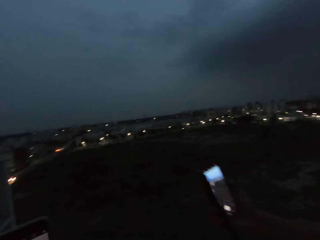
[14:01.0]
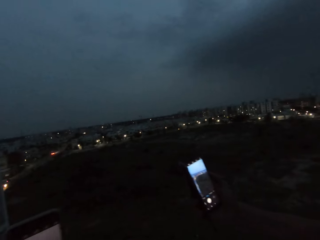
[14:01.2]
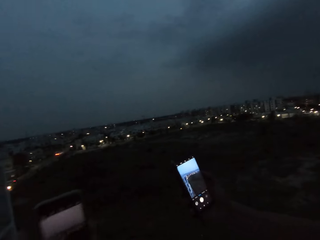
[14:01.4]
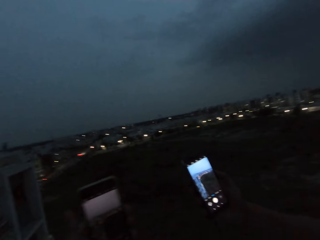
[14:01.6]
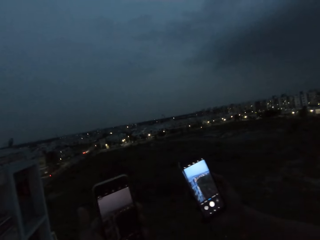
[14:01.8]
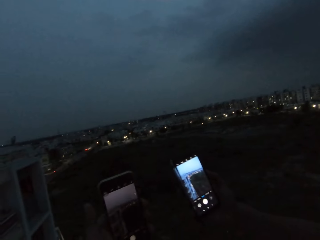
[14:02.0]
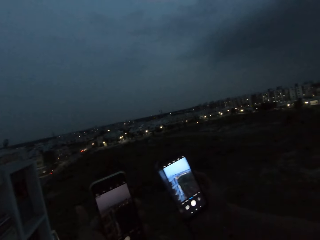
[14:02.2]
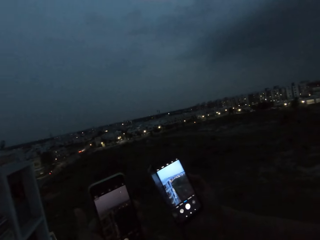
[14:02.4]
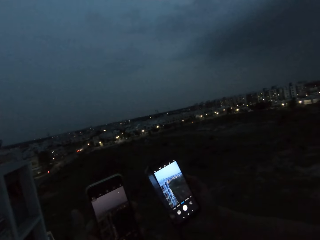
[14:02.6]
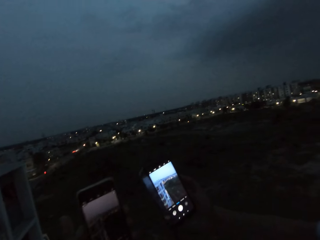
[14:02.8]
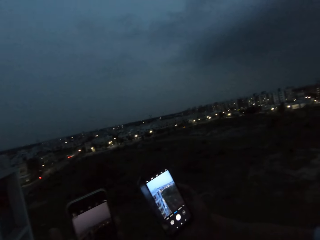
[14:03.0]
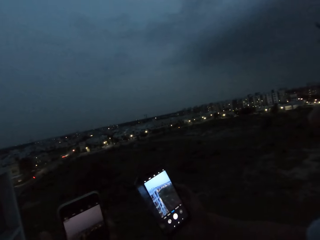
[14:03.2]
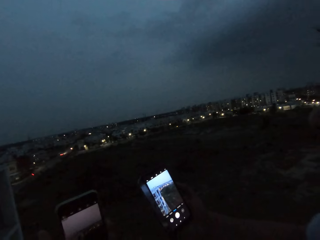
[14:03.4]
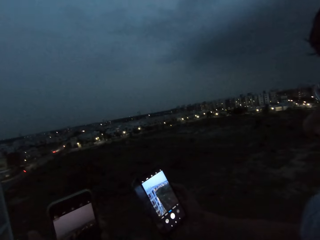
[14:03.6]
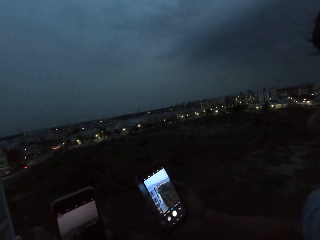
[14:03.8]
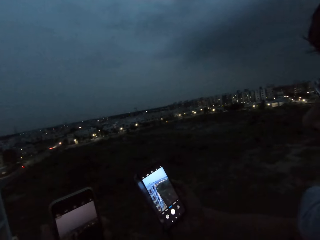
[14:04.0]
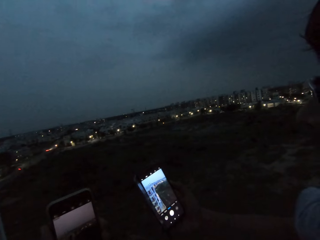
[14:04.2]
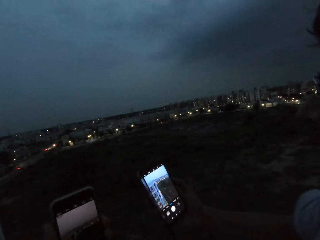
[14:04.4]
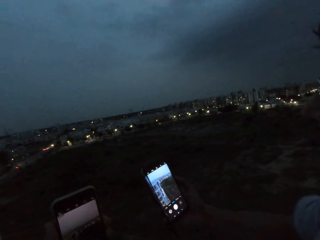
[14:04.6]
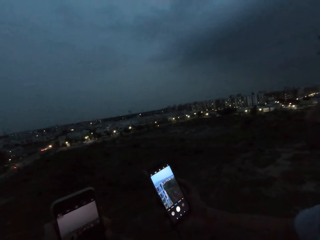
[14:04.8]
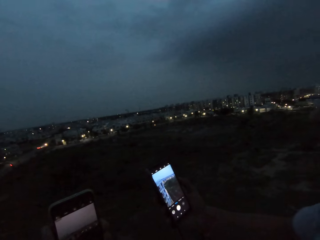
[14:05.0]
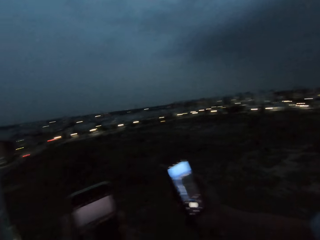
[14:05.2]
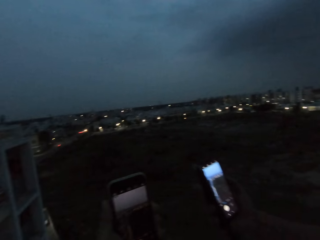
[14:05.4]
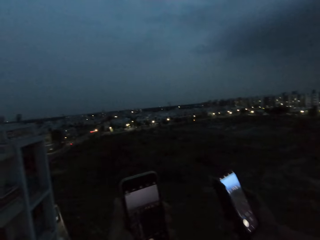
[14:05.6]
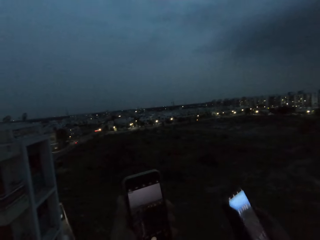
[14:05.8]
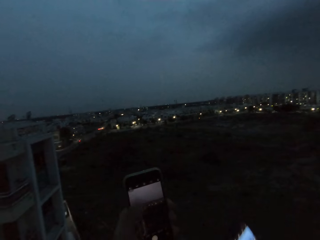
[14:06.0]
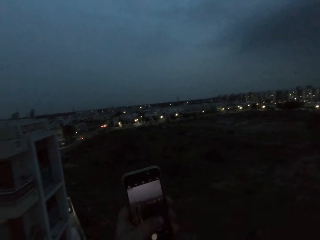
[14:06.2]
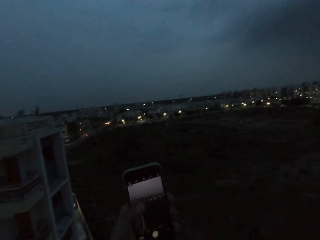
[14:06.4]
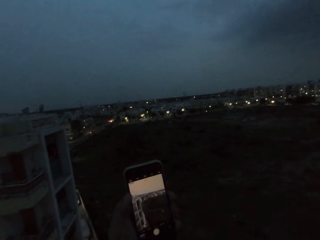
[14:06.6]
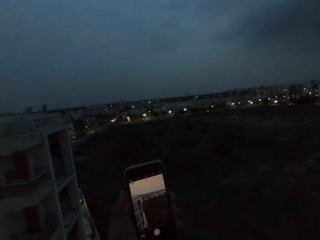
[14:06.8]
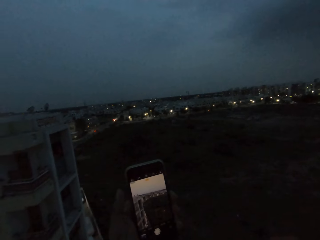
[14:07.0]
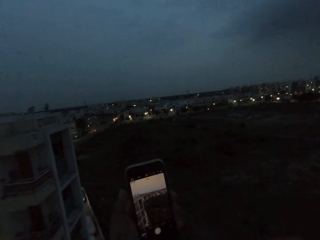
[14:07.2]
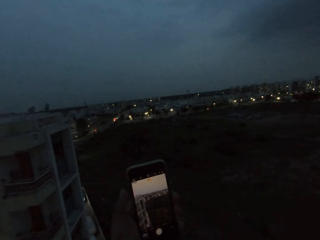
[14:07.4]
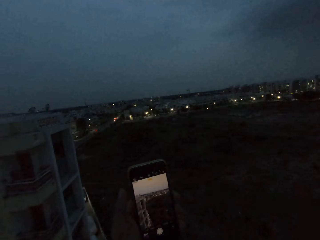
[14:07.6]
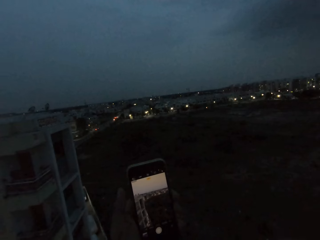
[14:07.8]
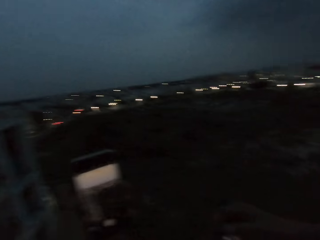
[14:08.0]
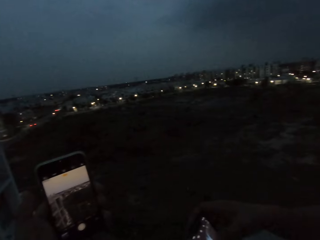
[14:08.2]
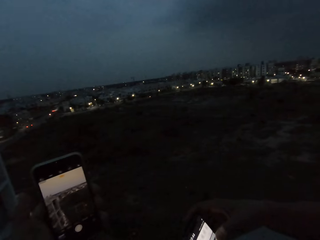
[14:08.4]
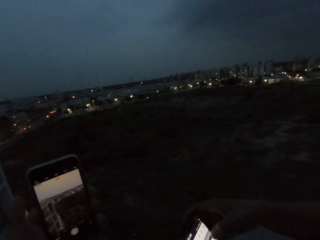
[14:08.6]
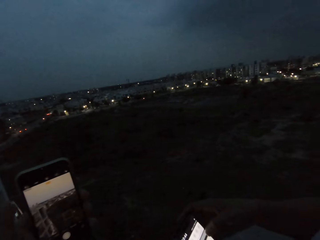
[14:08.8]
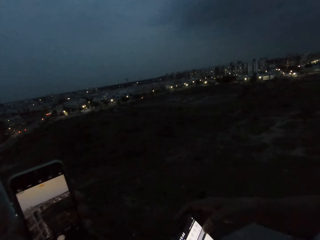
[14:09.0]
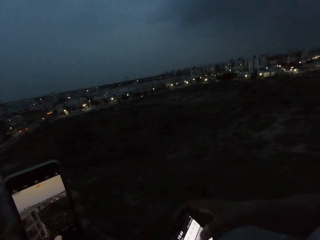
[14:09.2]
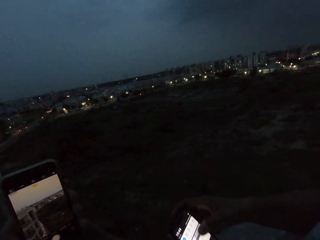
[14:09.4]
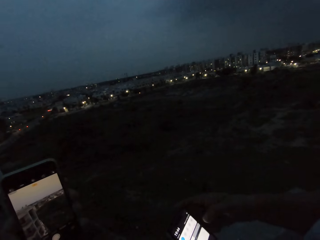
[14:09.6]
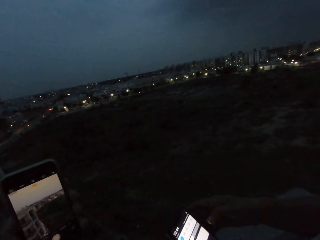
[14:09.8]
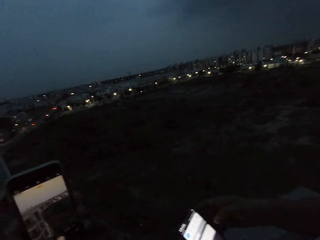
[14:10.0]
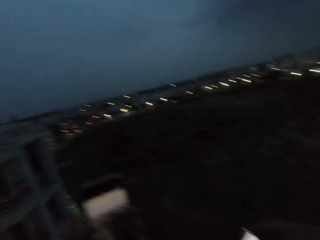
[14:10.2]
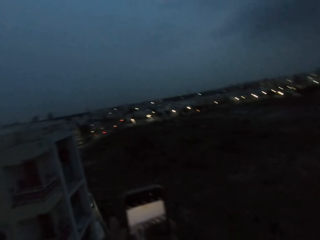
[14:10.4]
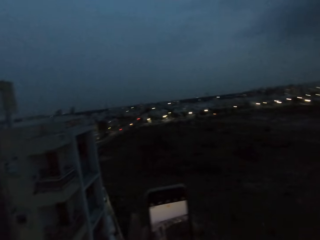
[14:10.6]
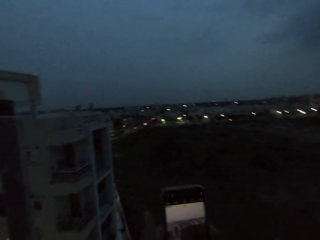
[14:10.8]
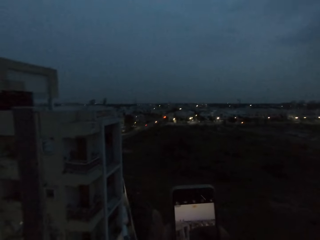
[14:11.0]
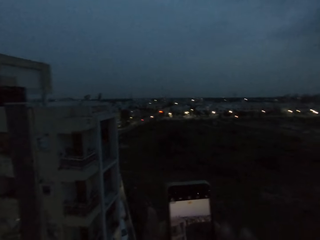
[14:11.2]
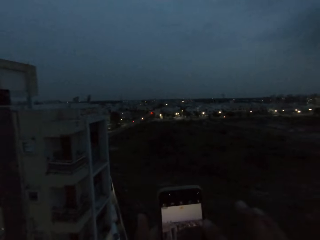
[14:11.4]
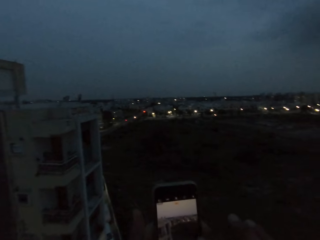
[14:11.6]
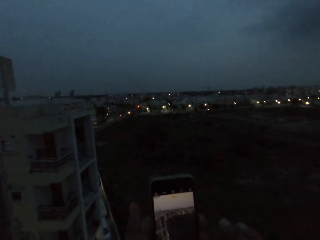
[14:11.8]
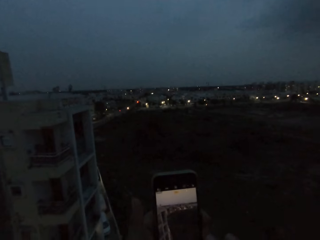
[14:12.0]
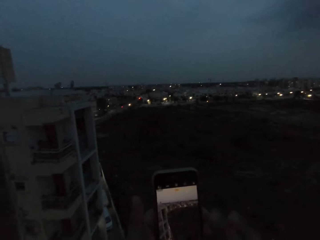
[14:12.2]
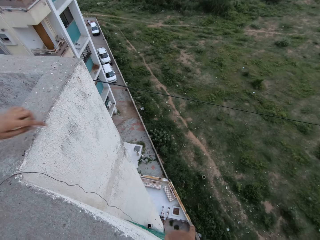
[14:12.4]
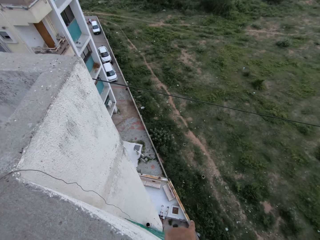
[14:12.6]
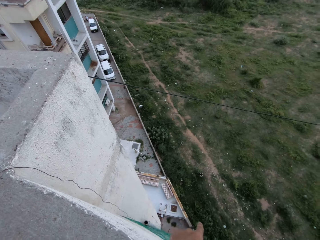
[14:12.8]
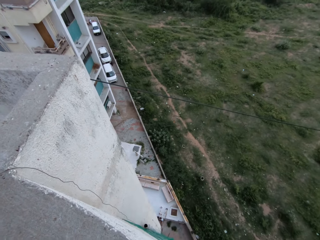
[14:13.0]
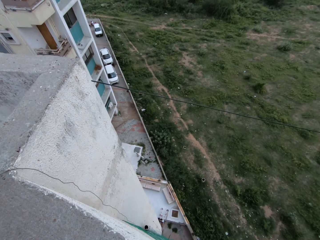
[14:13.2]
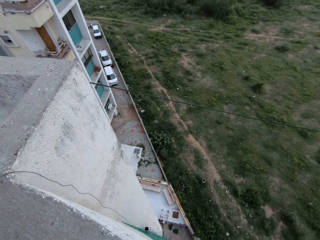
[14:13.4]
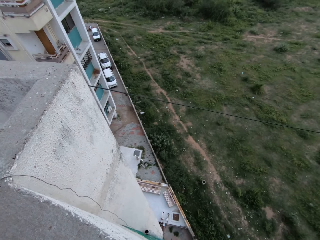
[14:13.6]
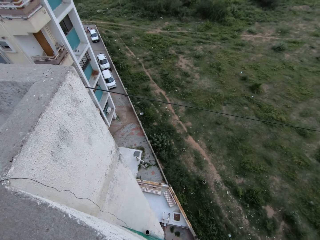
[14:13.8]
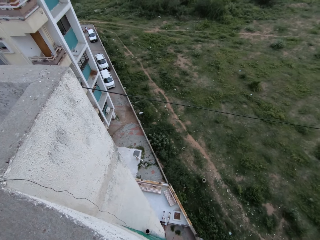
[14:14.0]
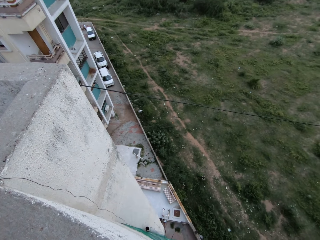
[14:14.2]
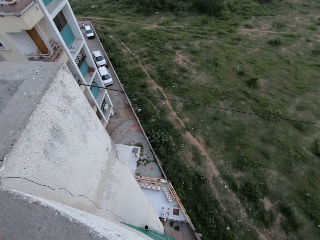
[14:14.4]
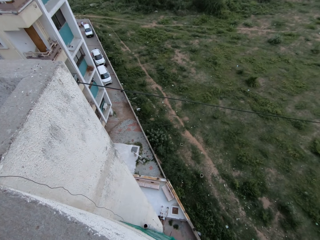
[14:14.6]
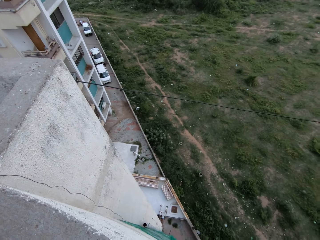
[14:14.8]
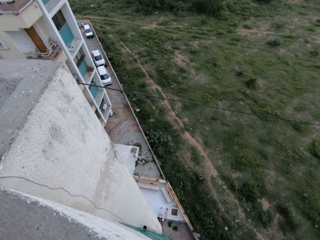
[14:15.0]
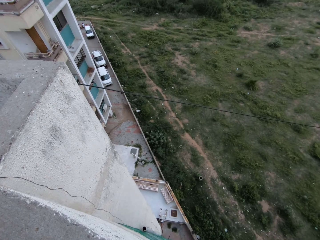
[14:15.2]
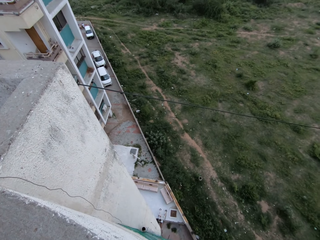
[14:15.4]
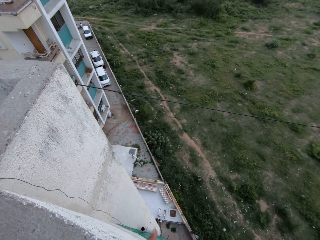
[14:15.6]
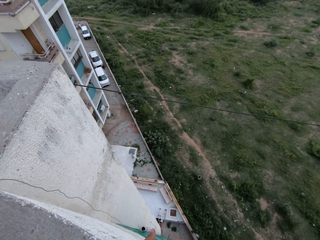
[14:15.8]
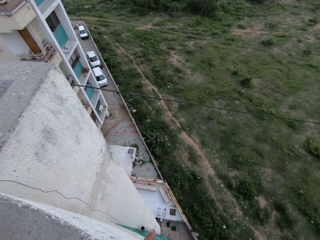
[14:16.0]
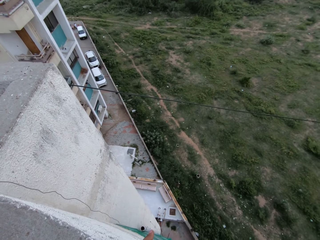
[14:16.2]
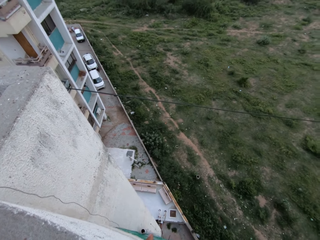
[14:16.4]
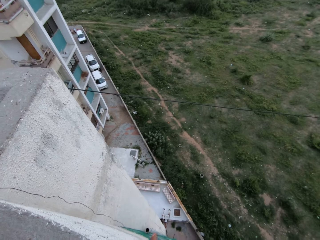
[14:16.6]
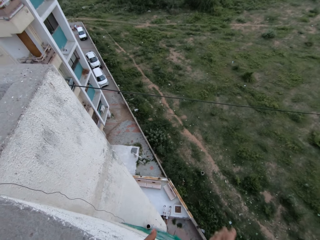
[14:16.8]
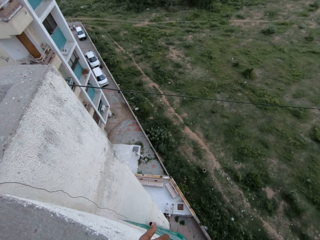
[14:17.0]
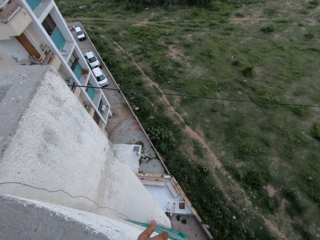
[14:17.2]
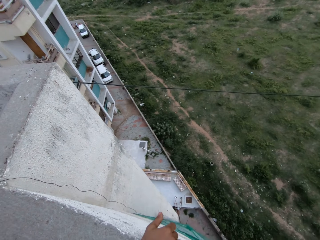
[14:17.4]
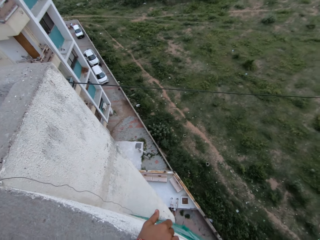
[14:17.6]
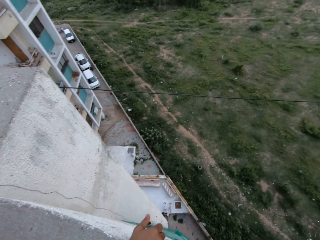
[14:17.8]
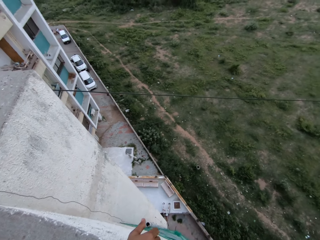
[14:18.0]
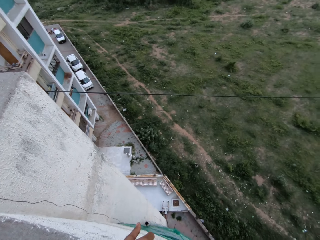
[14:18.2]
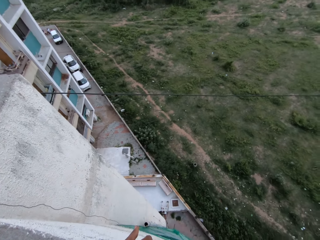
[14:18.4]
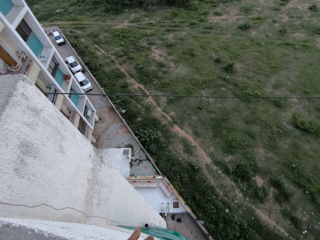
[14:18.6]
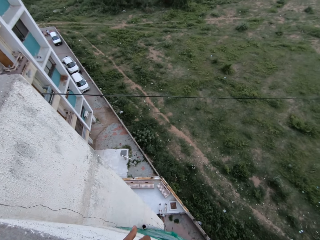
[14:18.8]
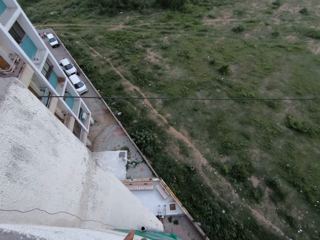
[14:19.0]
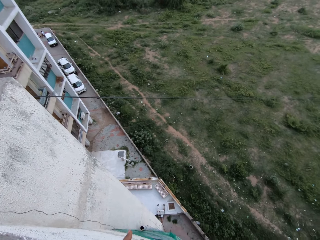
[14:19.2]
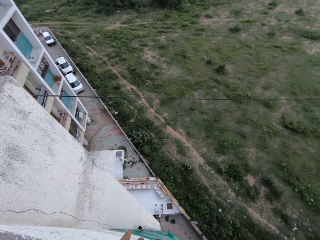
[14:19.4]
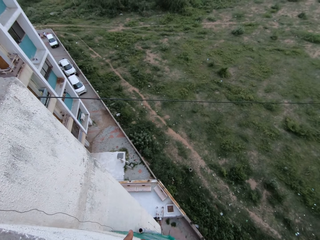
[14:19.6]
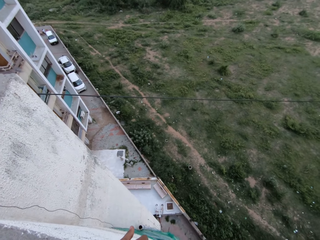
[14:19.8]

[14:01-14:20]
A man takes a snap with his phone. The camera wearer scrolls through the phone. They interact with a woman and another woman. They look at the overview.

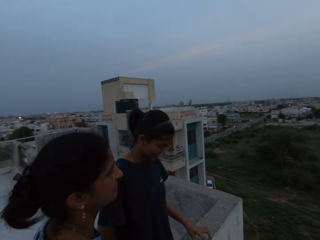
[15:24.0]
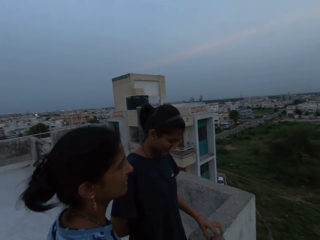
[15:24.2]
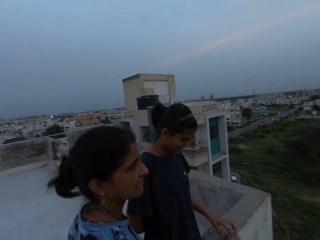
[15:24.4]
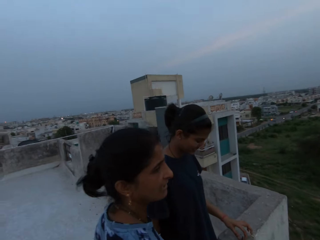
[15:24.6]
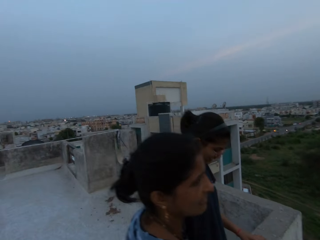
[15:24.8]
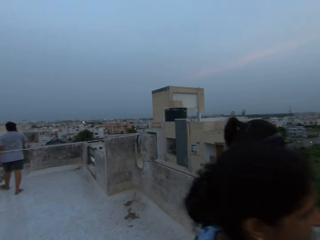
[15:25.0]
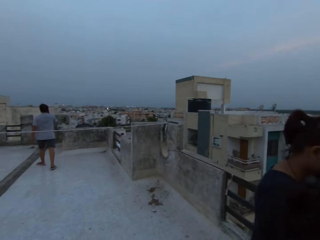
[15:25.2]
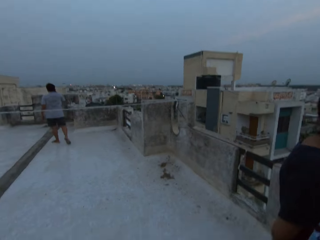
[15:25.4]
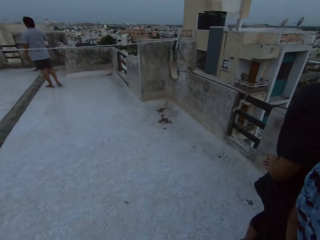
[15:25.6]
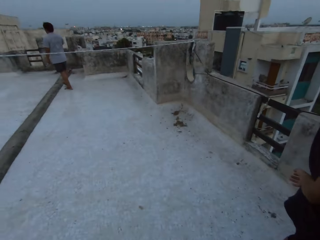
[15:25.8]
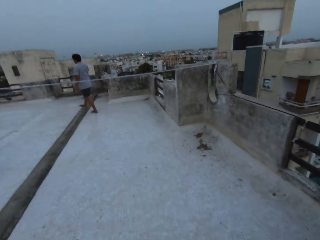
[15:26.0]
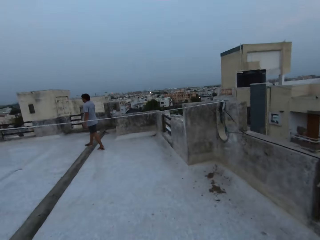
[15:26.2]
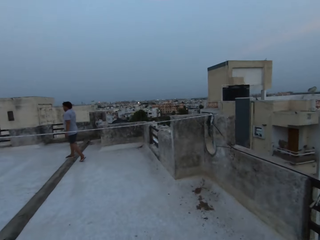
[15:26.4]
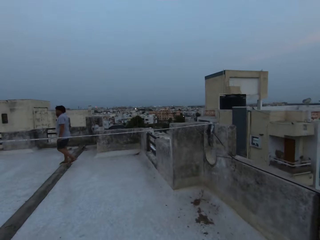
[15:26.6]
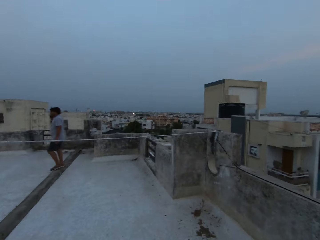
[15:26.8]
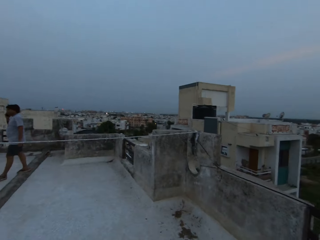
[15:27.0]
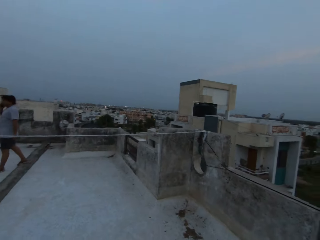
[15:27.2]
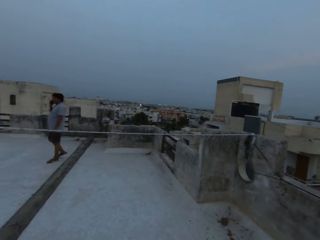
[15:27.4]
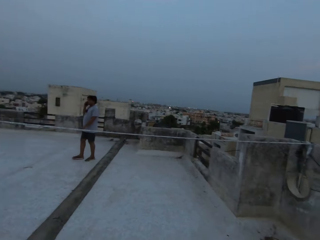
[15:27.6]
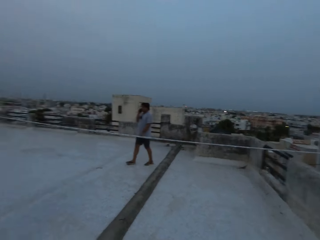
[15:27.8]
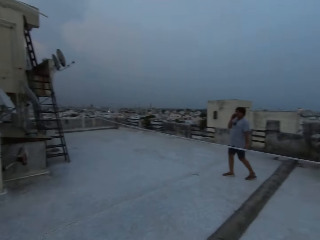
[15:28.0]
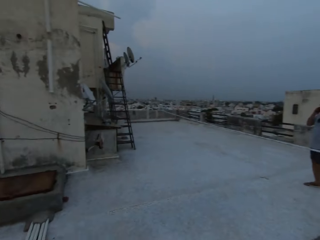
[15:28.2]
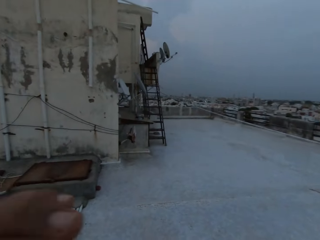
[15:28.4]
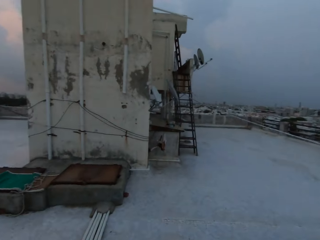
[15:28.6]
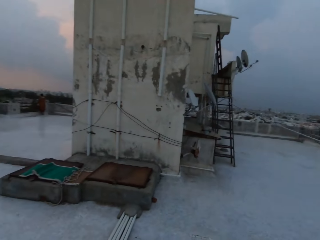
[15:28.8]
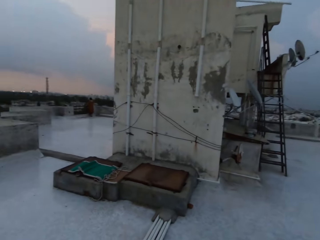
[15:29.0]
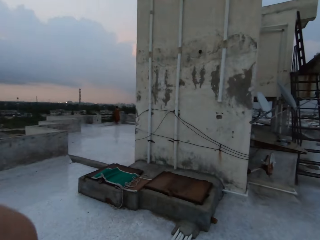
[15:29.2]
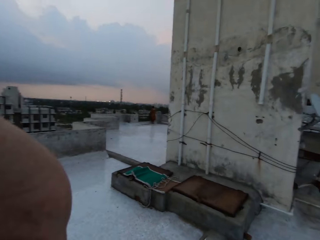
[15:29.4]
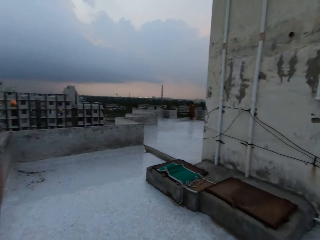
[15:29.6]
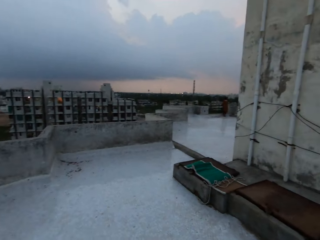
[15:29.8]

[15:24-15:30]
The camera wearer walks on the rooftop of the building.
